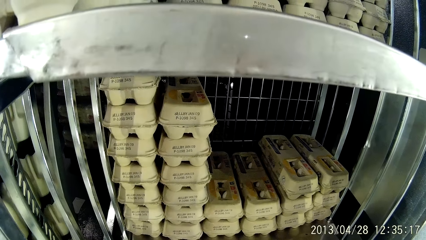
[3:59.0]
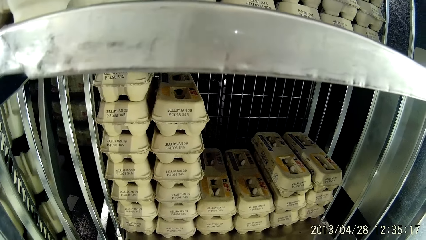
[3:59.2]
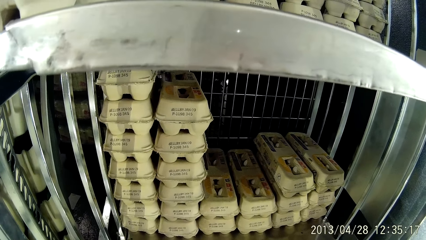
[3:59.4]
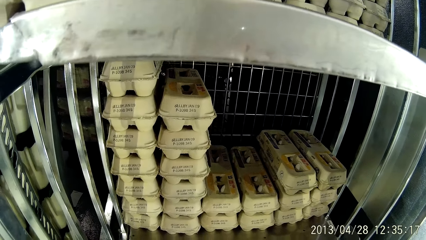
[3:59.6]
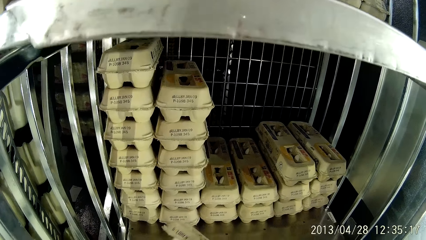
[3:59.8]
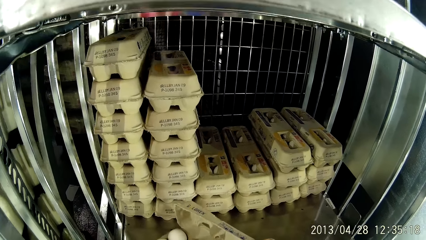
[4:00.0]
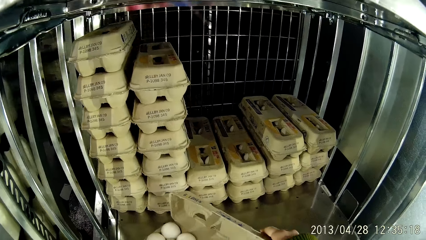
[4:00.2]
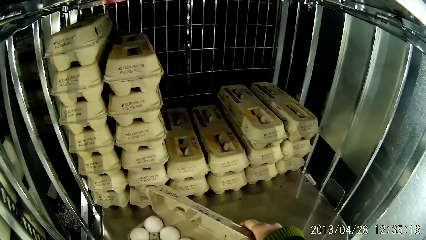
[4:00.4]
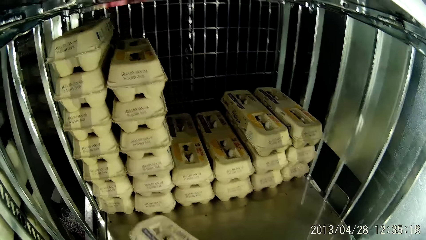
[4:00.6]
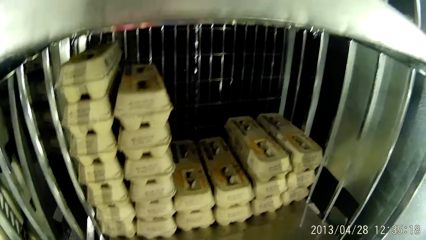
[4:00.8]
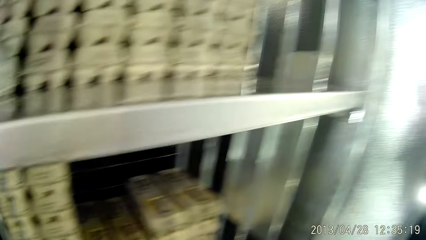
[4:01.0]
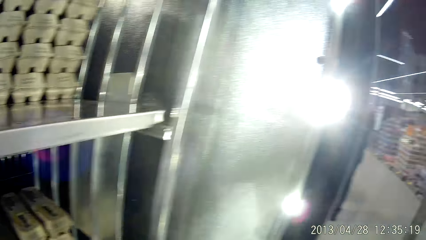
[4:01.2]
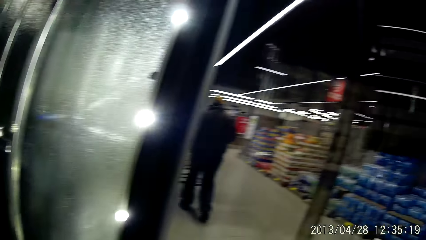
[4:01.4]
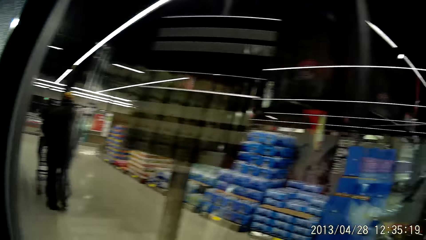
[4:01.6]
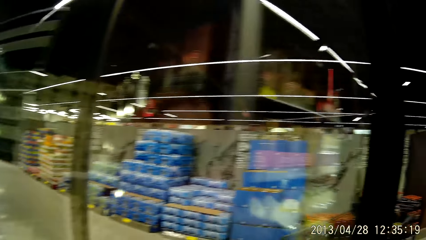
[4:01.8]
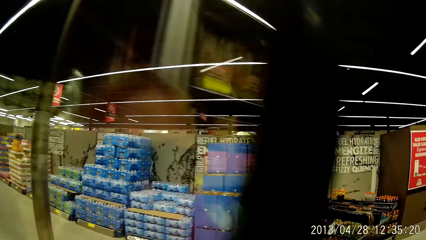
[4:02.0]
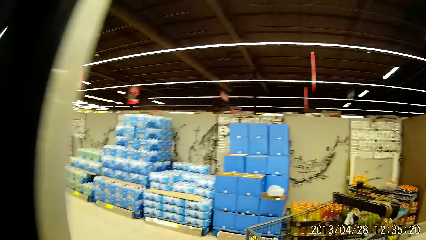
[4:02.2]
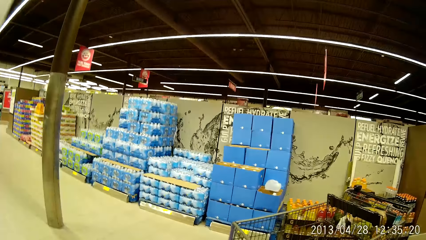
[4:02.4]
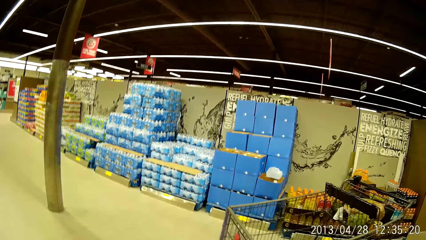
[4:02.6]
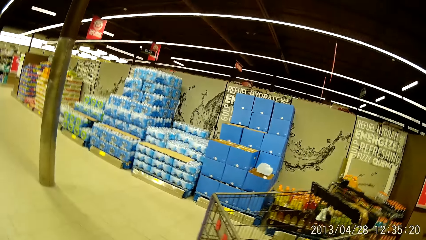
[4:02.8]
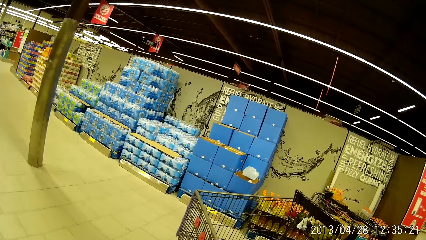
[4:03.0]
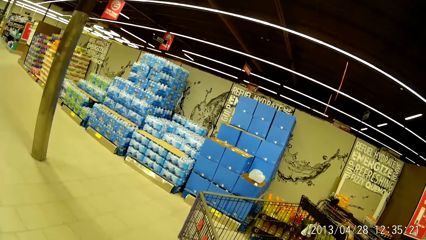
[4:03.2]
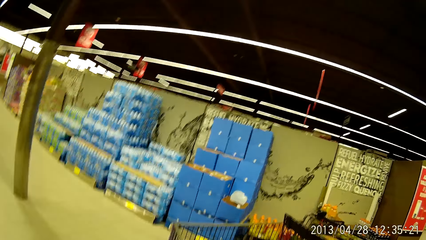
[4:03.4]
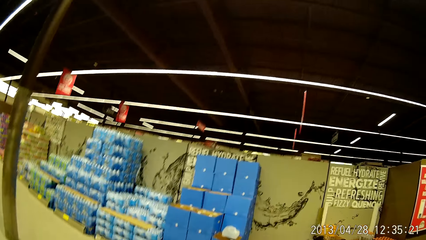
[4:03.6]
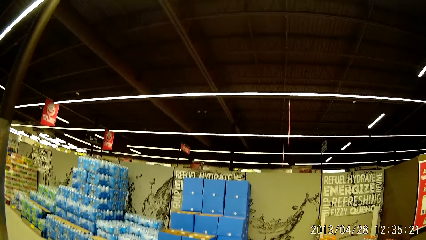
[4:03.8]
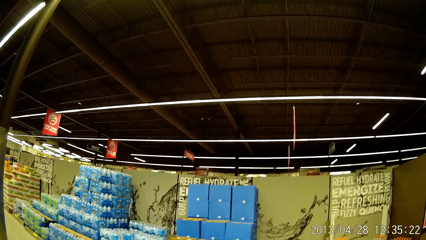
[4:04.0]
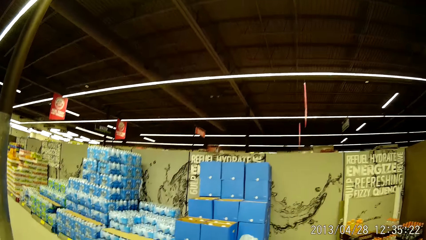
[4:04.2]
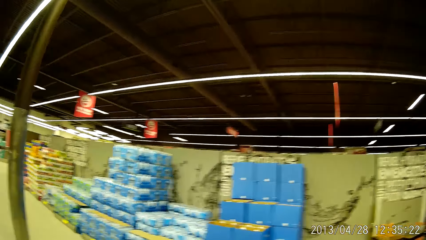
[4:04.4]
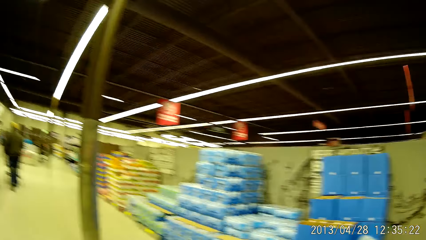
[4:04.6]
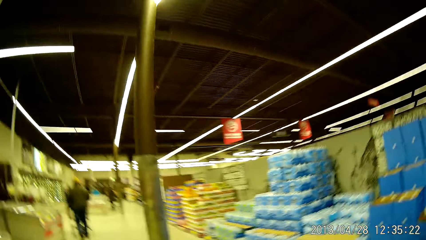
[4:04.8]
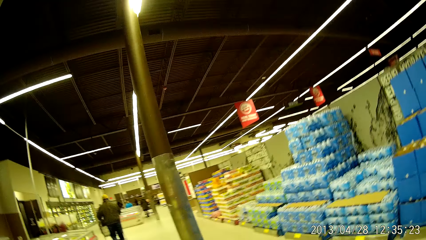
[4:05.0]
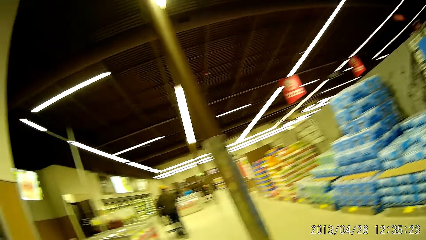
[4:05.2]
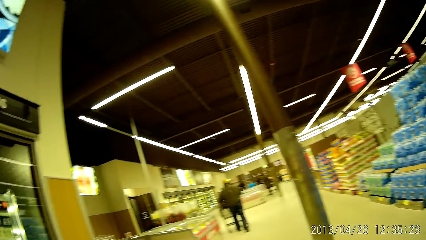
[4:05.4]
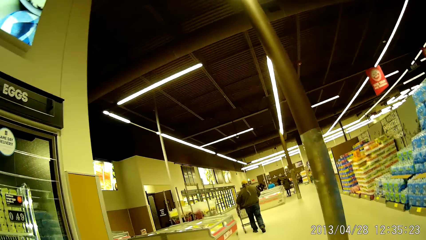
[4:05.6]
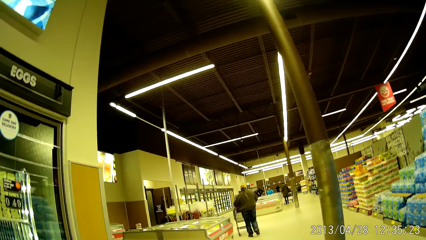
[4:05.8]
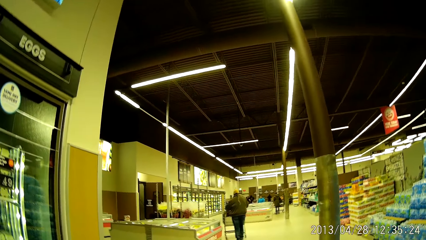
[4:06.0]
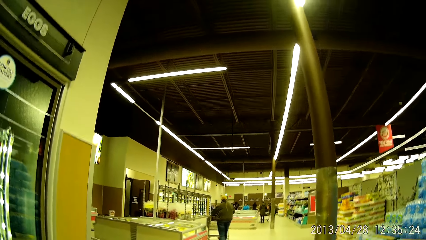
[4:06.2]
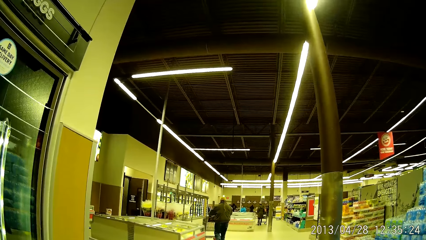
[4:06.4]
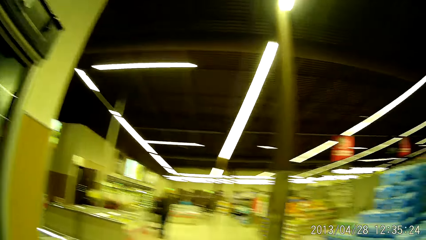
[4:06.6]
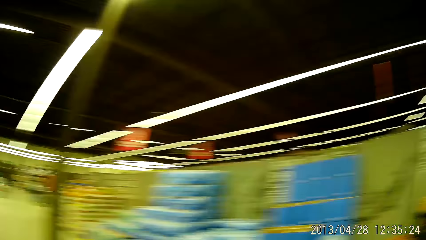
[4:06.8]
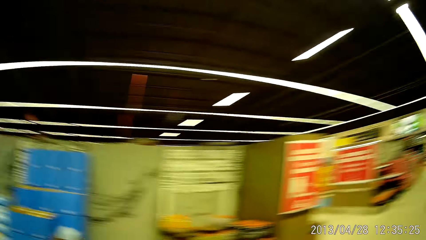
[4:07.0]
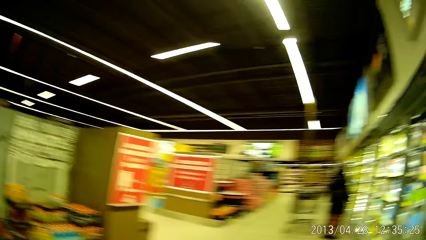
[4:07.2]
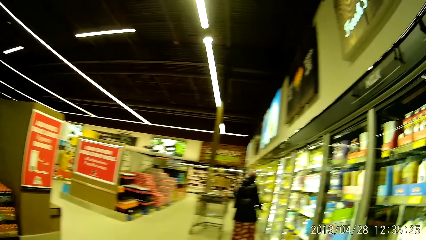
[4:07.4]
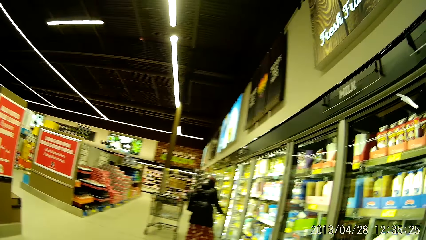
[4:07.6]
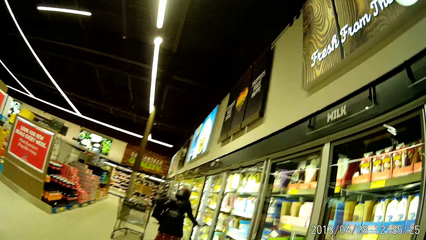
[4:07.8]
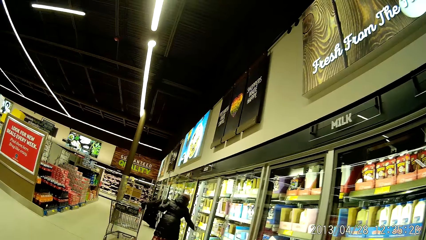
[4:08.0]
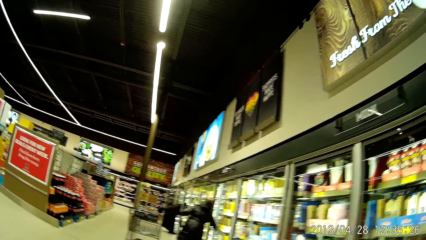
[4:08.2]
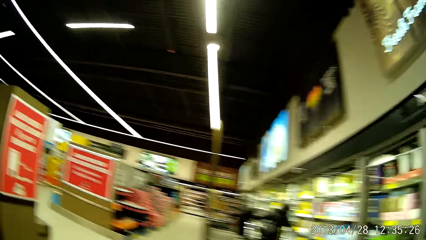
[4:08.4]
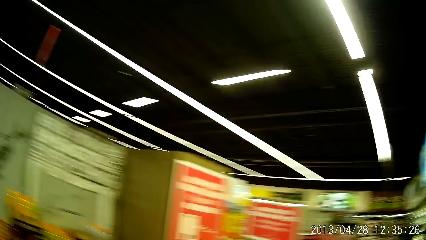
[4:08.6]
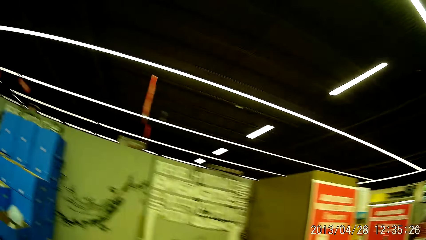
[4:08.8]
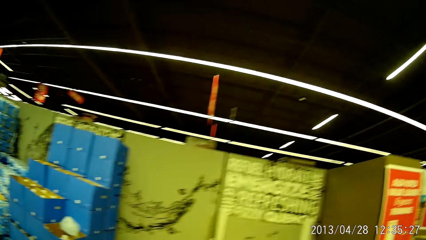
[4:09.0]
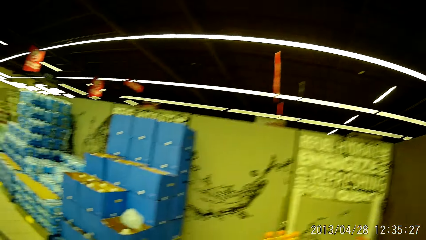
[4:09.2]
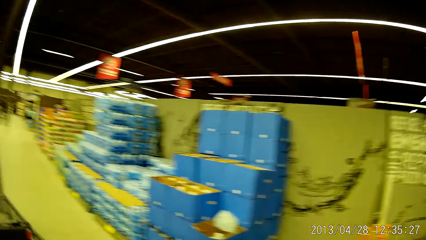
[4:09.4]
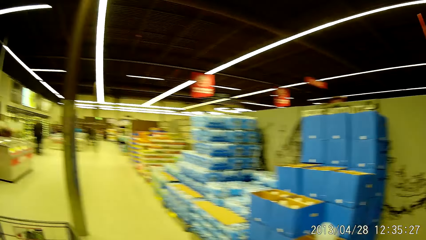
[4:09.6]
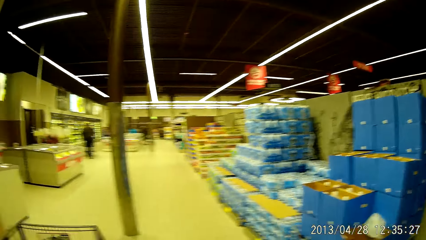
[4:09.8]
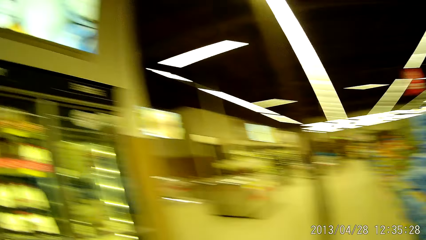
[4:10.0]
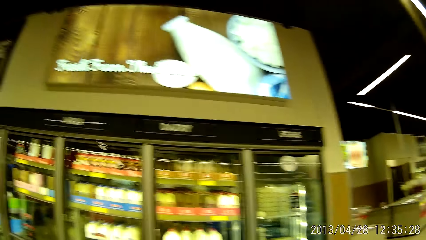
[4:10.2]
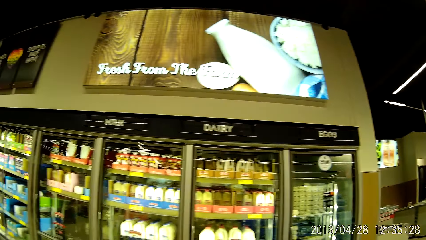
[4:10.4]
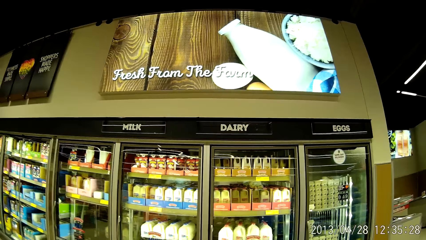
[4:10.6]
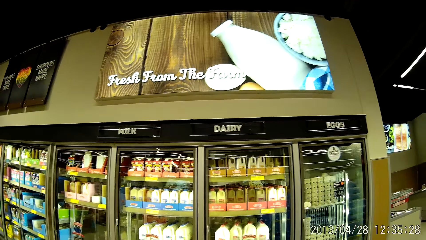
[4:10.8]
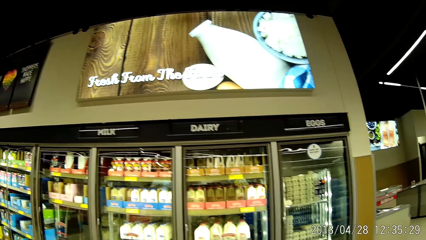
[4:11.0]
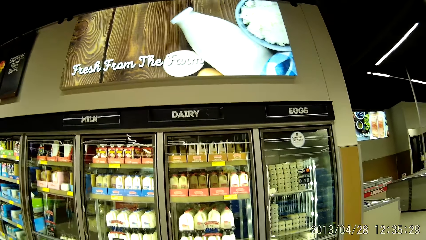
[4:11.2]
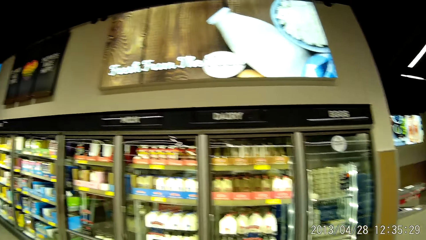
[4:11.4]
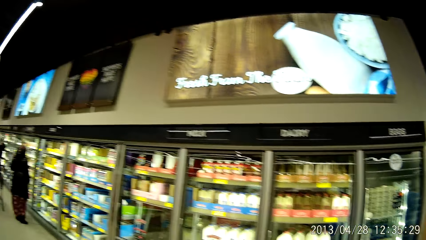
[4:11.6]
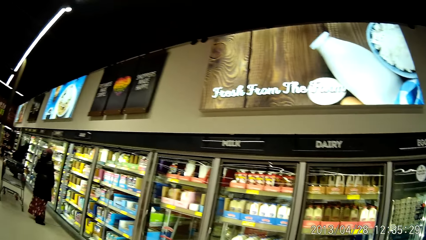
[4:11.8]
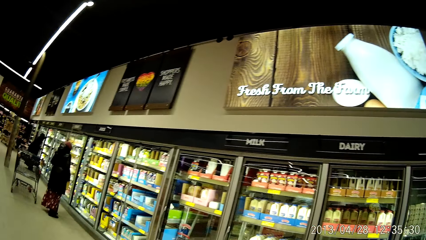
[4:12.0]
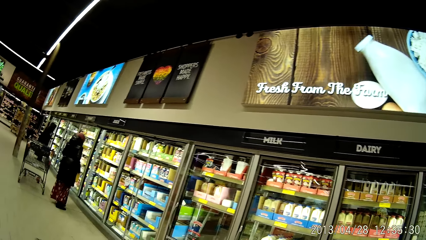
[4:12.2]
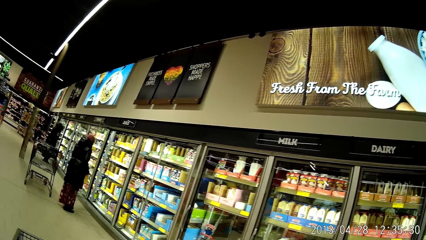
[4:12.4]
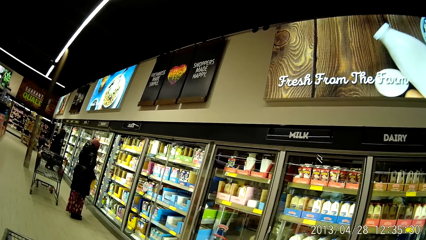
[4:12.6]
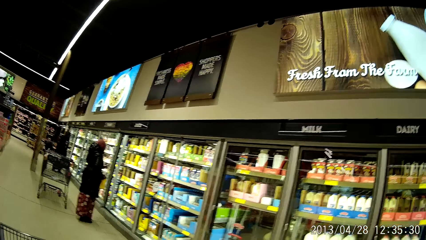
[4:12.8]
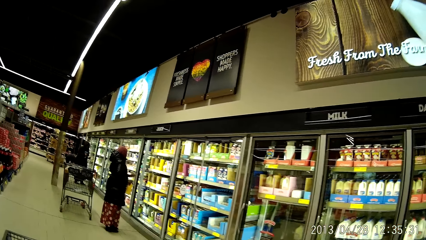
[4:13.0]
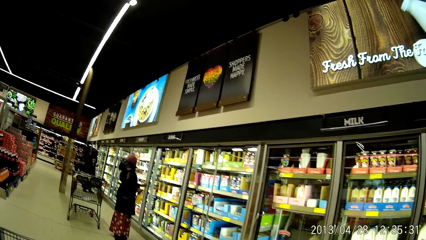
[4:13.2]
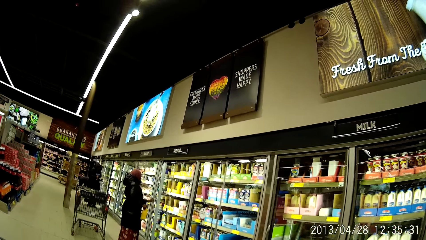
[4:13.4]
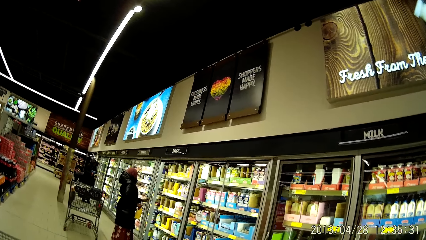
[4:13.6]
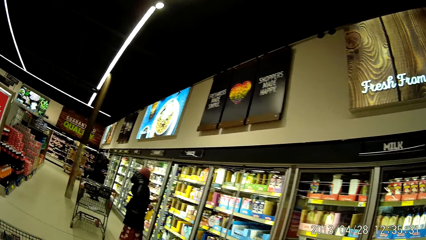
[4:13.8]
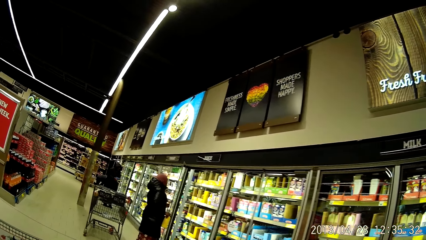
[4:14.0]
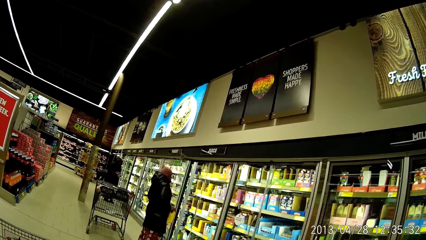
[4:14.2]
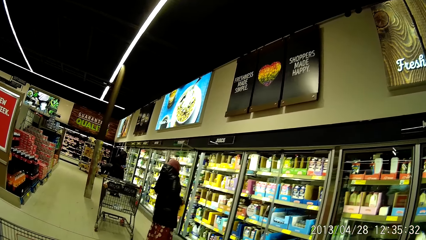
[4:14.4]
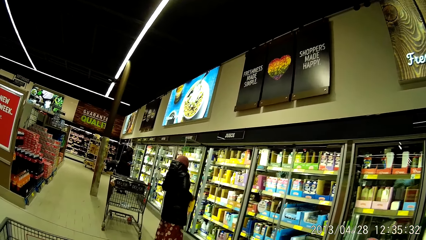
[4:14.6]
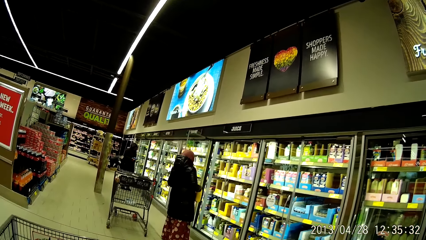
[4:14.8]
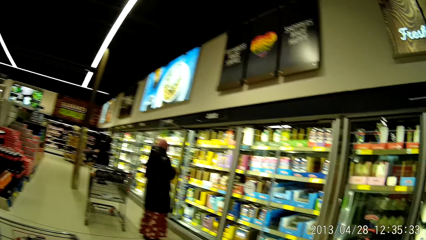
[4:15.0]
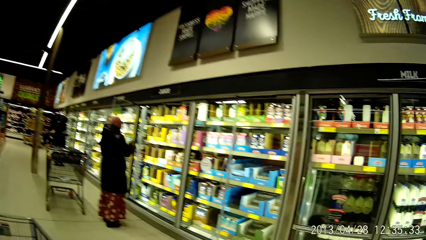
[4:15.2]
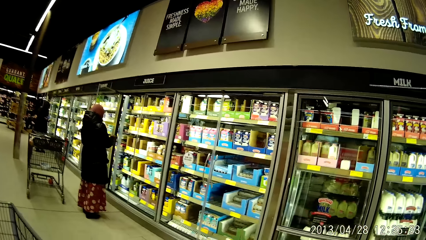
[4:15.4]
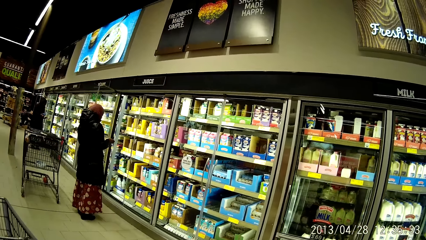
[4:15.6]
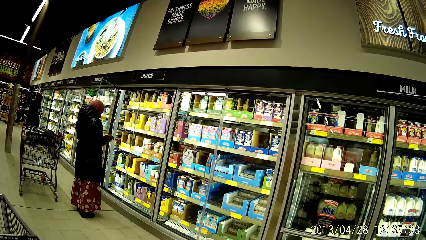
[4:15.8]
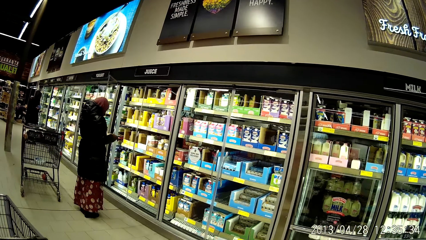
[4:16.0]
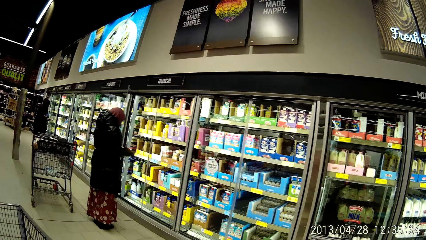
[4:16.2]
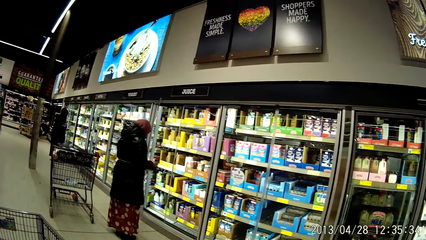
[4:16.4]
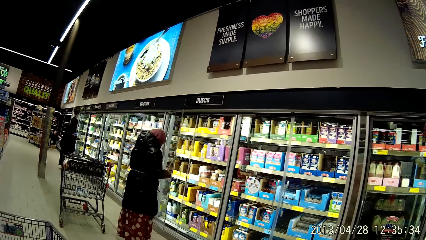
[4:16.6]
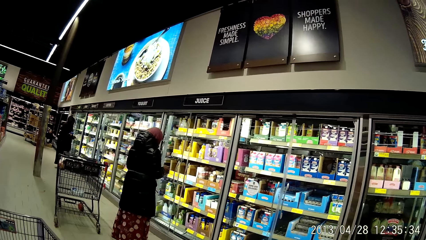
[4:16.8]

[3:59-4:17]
The camera wearer checks the eggs in the carton. They pick food from the shelves. They close the refrigerator. They browse through the grocery store for different groceries. They walk around the supermarket. They look around the supermarket. They walk around the supermarket.
